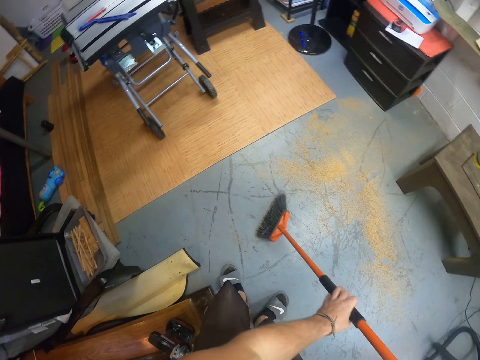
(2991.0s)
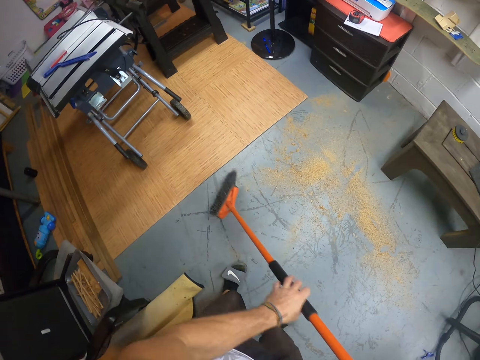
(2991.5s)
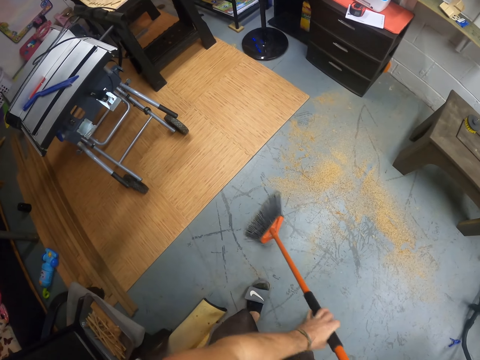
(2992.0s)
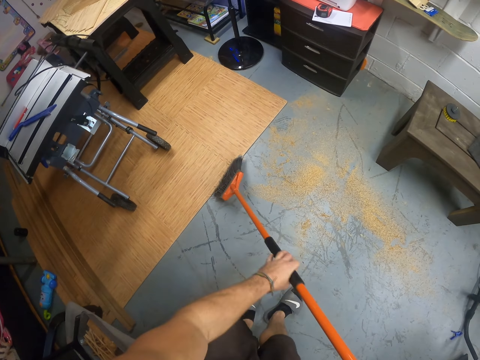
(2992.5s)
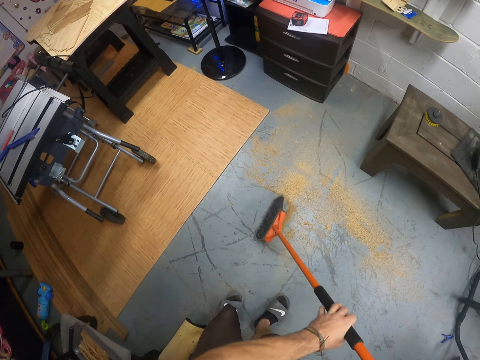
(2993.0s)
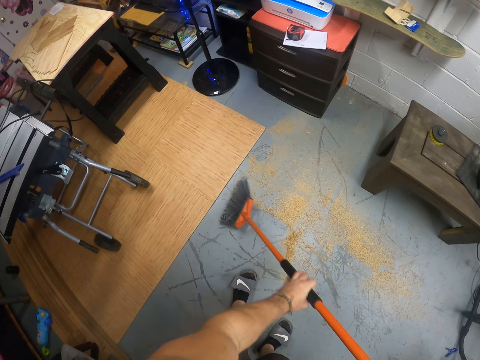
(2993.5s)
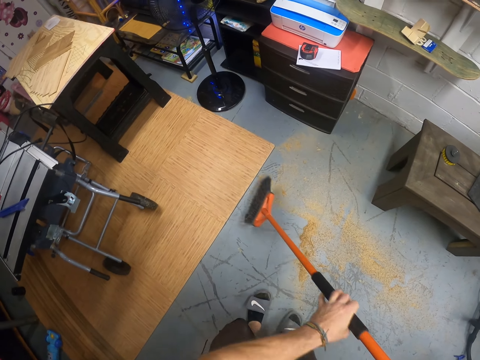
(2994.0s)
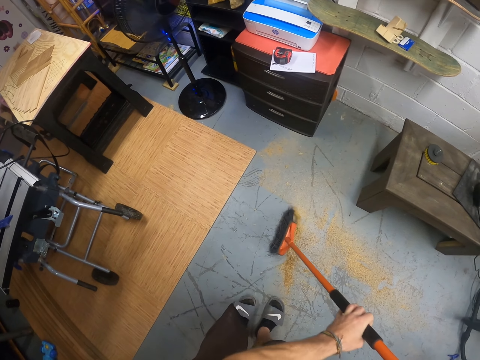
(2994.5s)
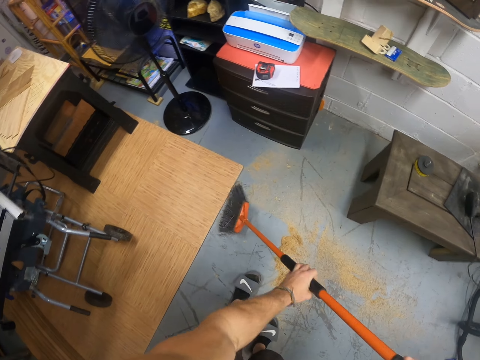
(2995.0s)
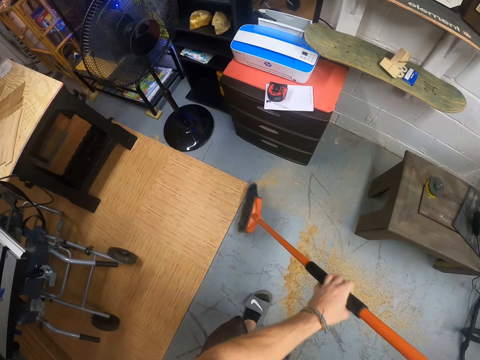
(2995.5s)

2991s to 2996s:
The camera wearer sweeps the floor with the broom in his hands.

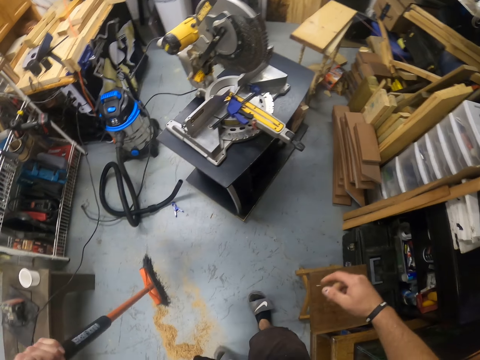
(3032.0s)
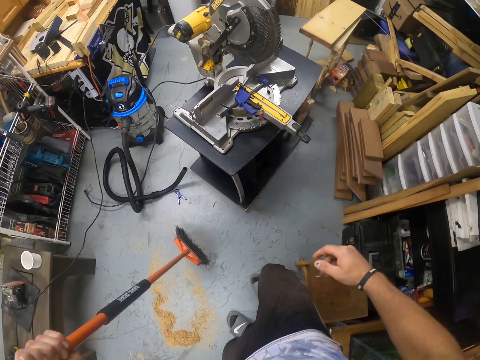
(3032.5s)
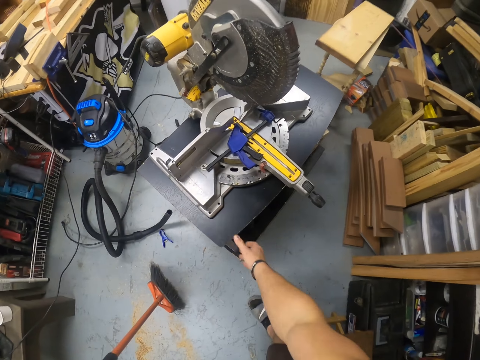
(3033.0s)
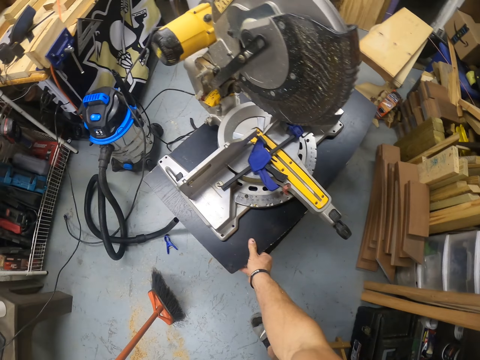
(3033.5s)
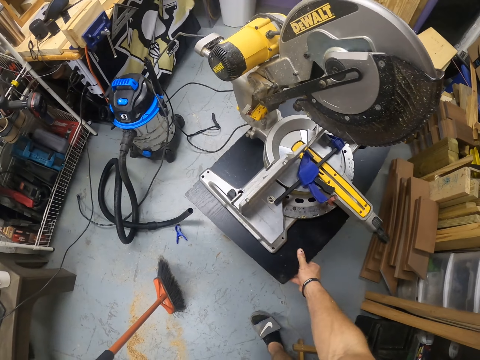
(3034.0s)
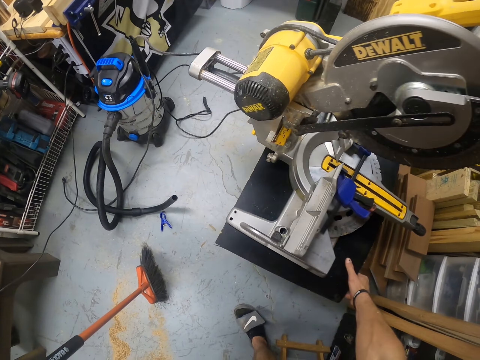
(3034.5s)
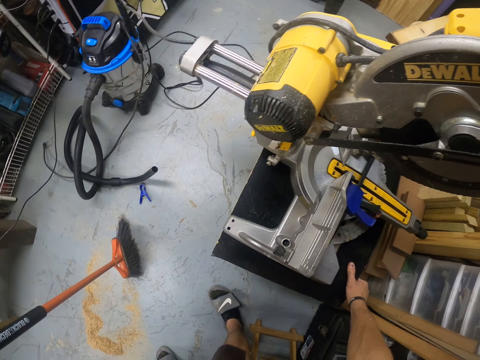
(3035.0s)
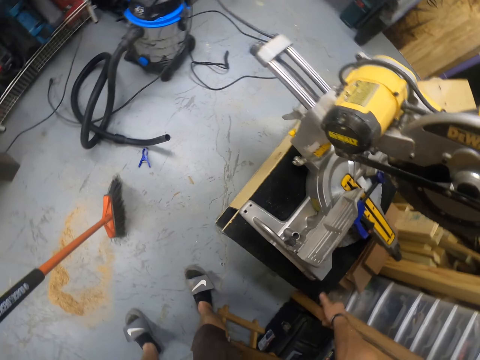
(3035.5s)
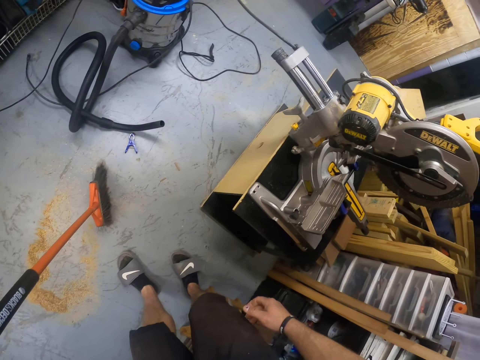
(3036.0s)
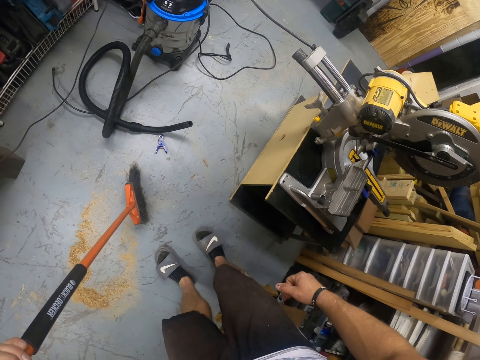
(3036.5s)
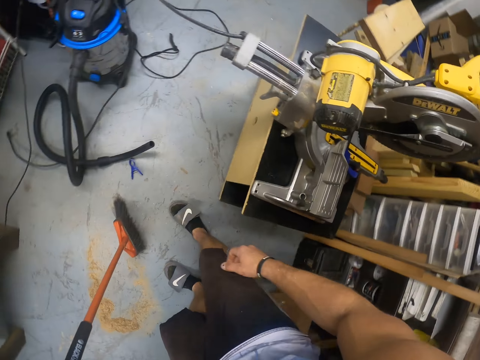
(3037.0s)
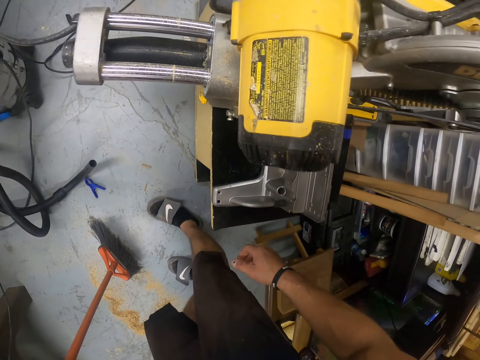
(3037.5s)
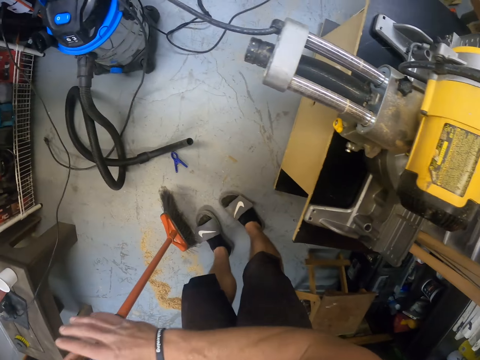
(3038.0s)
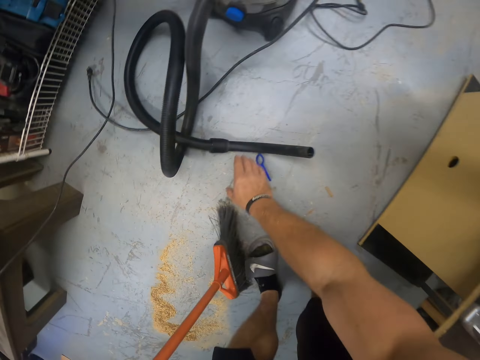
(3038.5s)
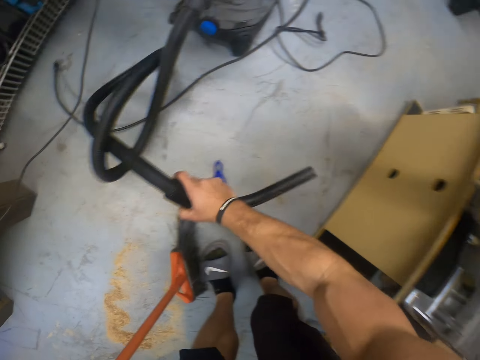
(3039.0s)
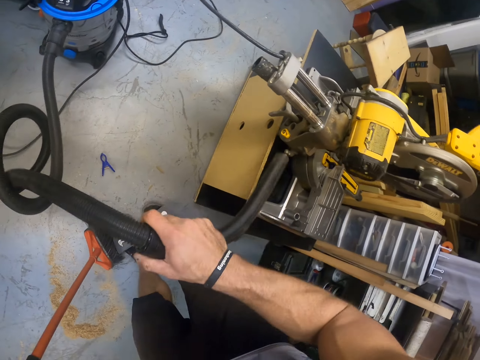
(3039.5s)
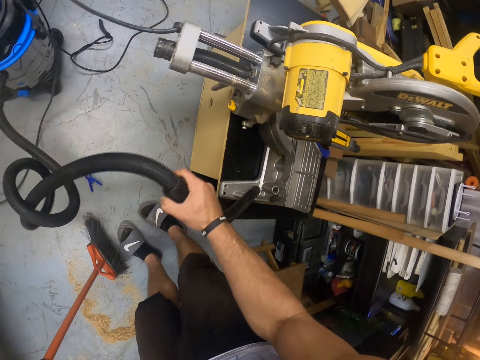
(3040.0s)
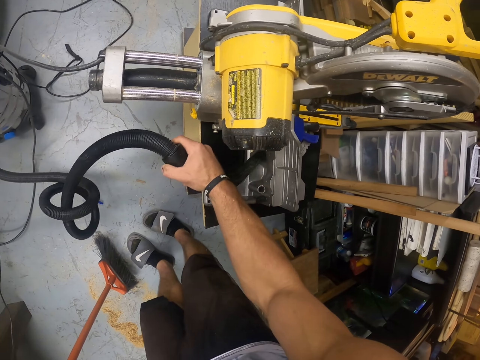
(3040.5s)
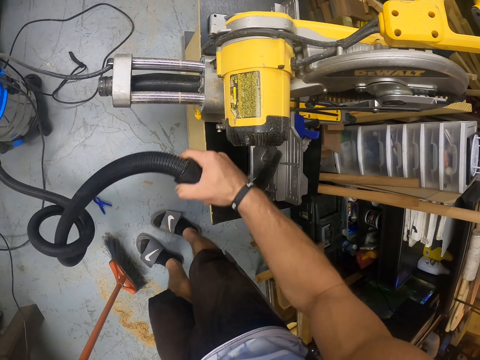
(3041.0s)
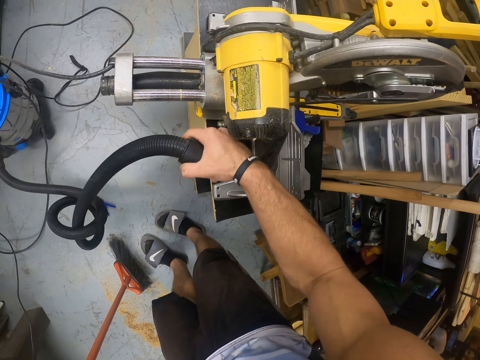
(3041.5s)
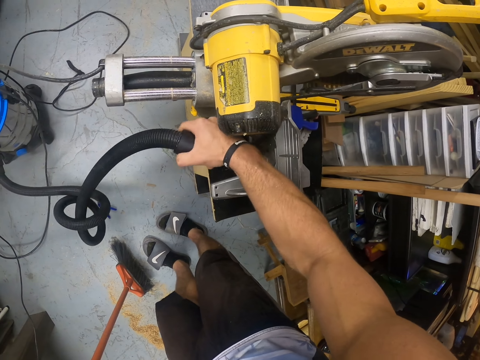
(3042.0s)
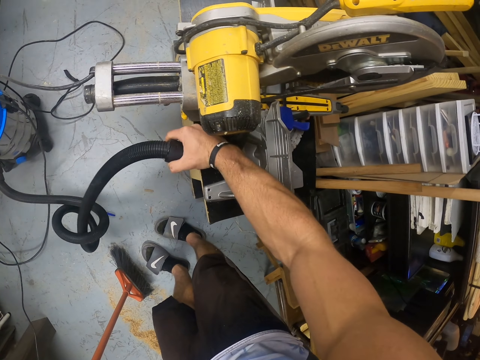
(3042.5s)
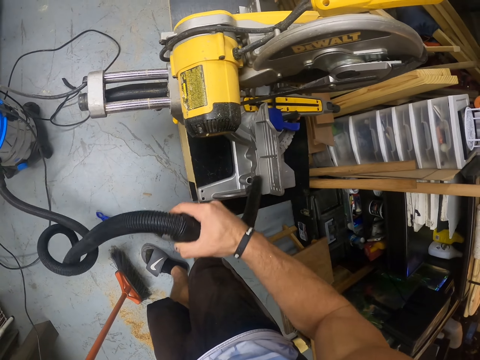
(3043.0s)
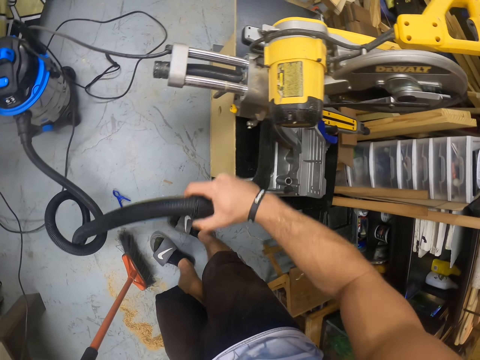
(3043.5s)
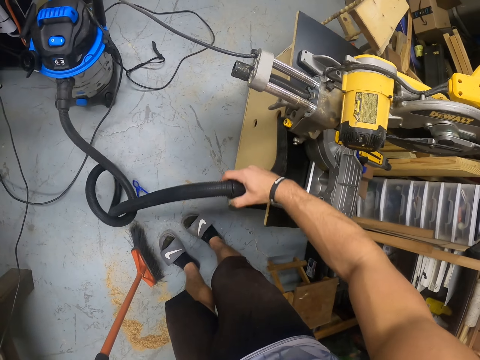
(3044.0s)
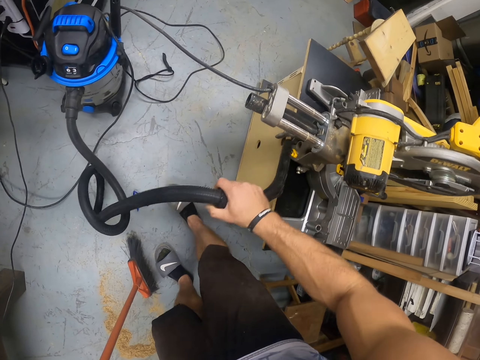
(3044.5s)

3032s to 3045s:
The camera wearer adjusts a table in the workshop with his right hand. He pulls the table saw. He picks up the hose of the vacuum cleaner on the floor with his right hand. He vacuums a machine on the table with the hose in his right hand. He blows the dust on the table saw.

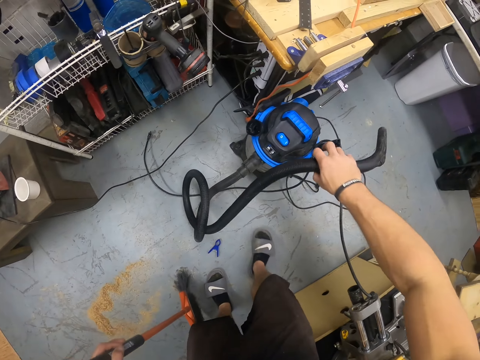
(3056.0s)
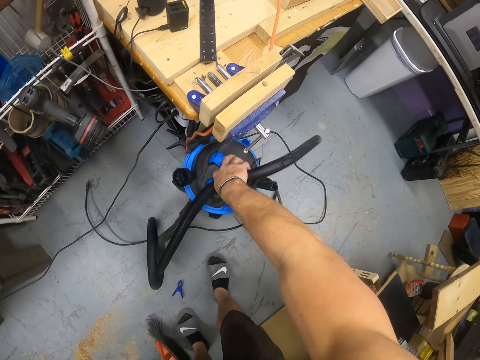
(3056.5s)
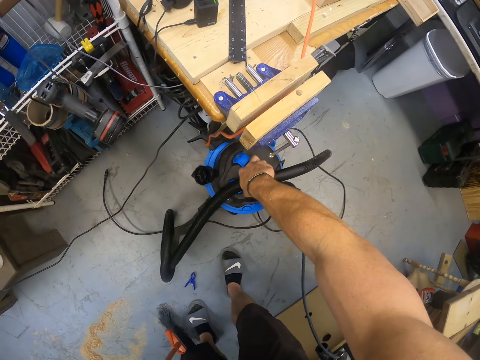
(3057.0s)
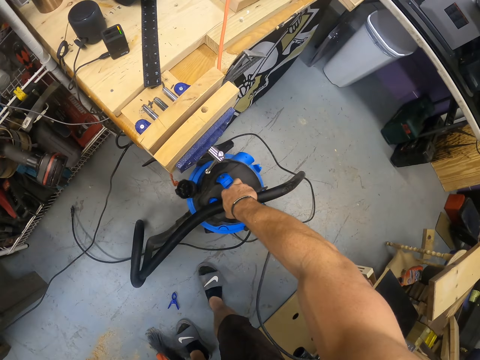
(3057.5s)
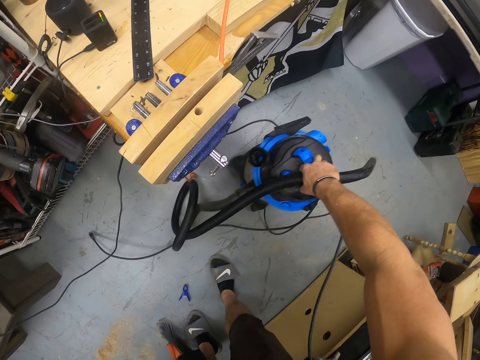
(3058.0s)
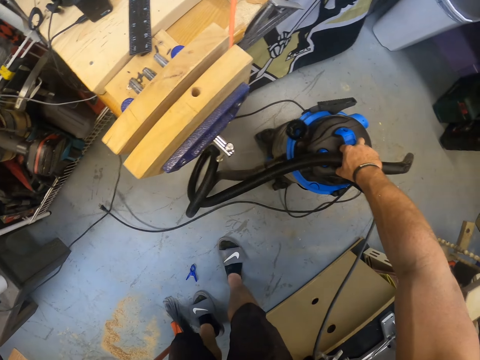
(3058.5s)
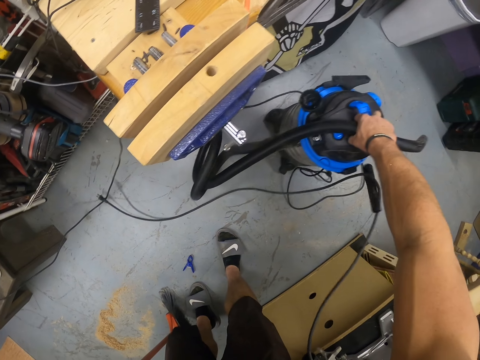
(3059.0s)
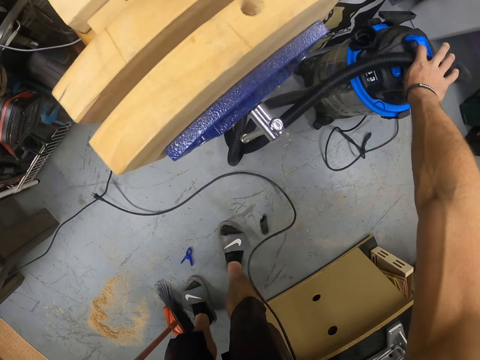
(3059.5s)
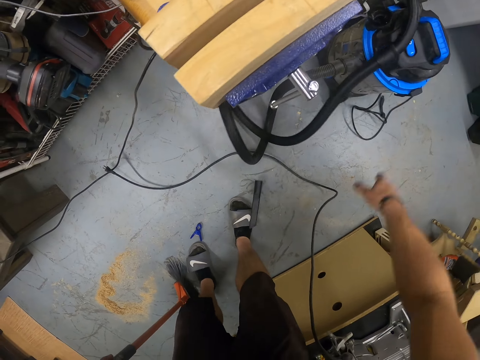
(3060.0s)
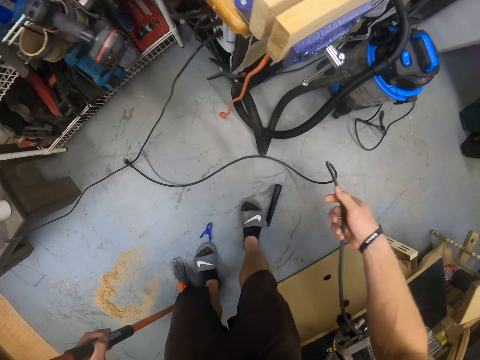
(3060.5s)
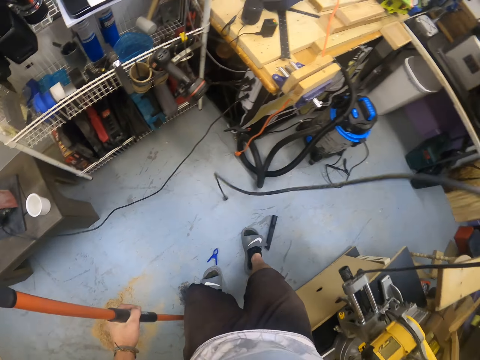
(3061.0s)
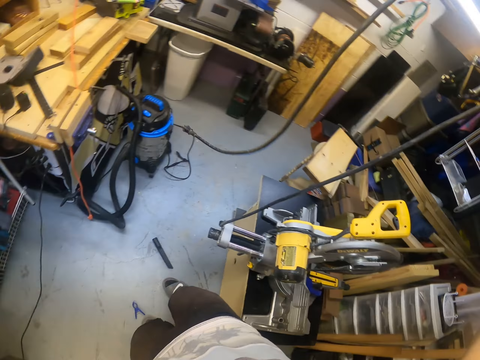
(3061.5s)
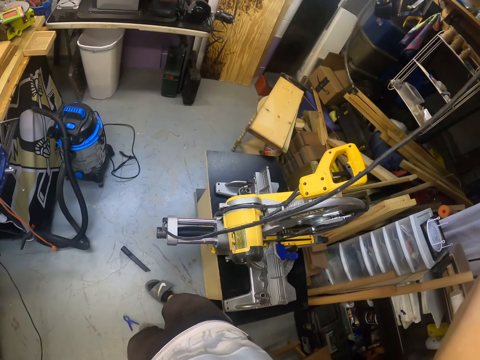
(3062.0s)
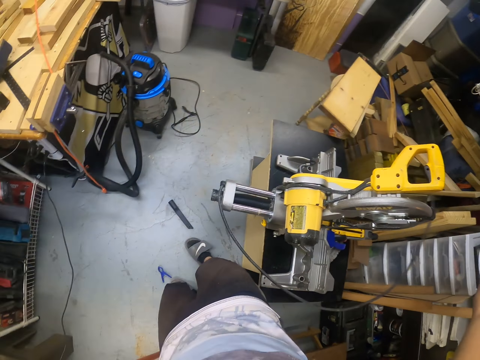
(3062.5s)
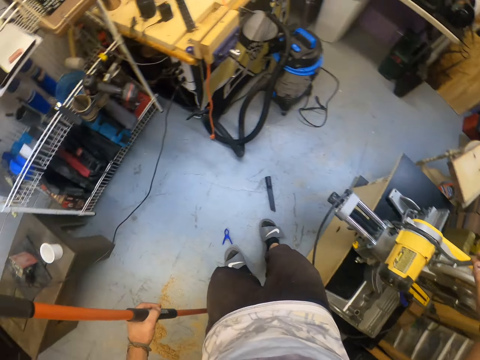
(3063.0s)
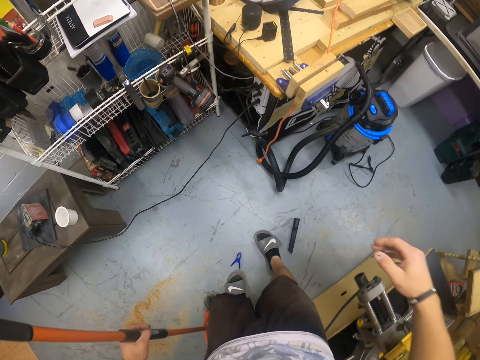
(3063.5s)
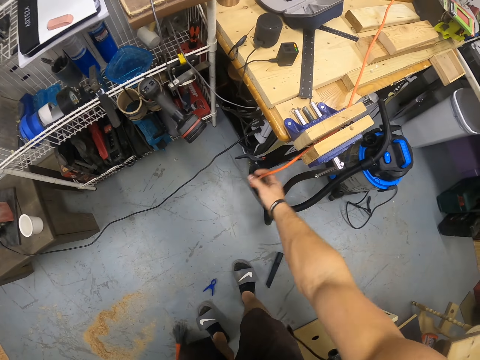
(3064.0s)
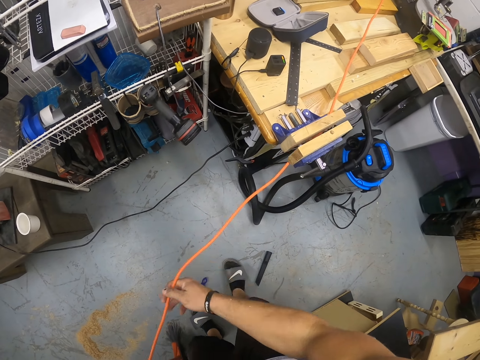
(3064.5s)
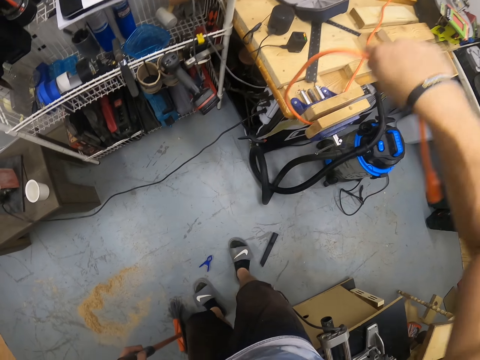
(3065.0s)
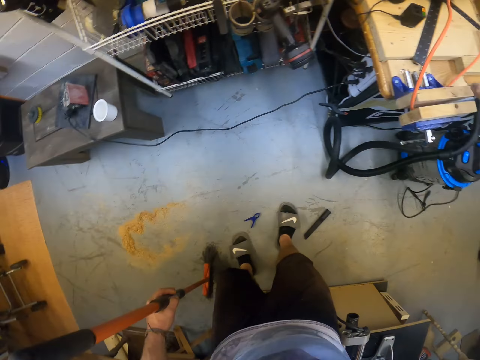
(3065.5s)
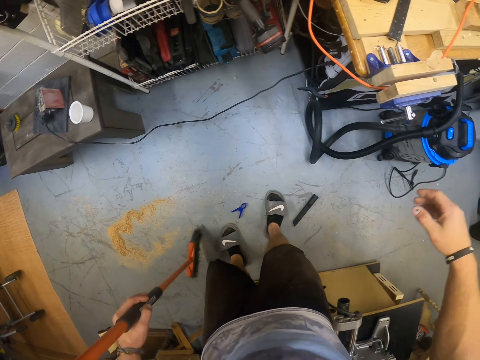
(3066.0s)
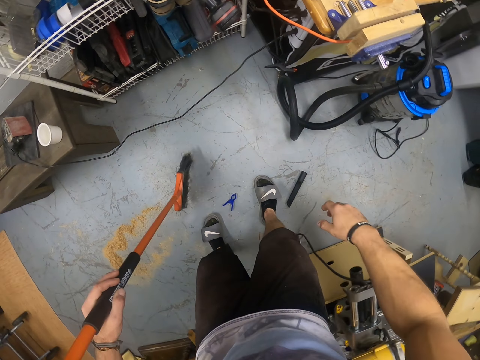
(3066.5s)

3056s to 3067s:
The camera wearer drops the hose on the vacuum tank on the floor with his right hand. He moves the vacuum cleaner on the floor with his right hand. He takes the wire of the machine on the table with his right hand from the floor. He holds the wire on the ground. He drops the wire on the machine with his right hand. He moves the wire on a table with his right hand.
